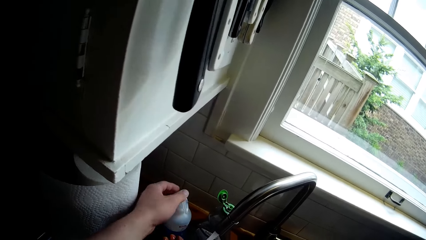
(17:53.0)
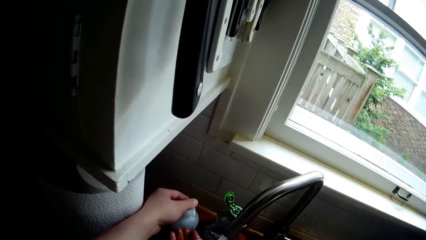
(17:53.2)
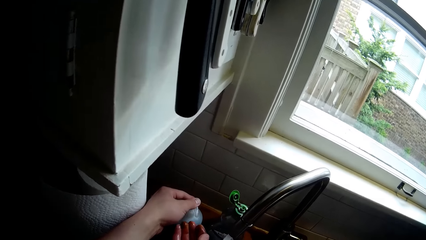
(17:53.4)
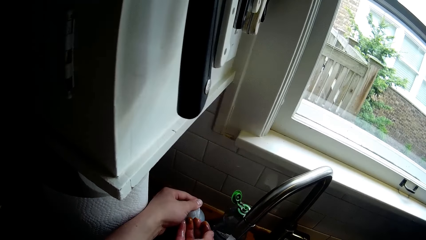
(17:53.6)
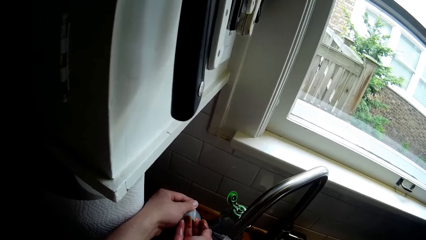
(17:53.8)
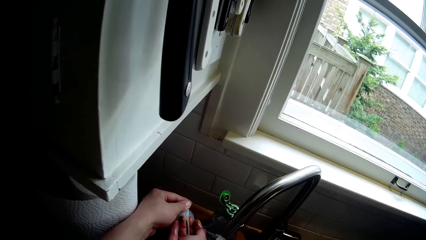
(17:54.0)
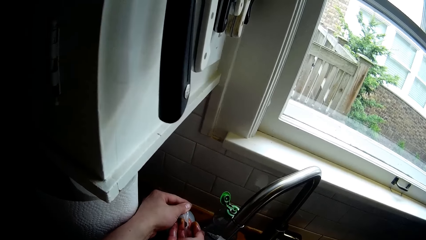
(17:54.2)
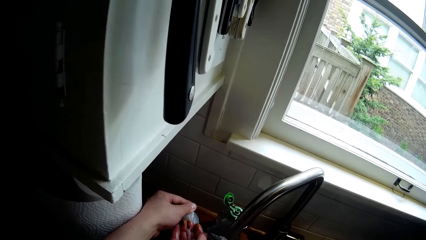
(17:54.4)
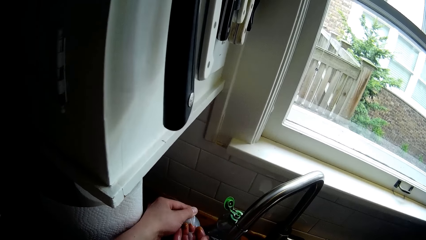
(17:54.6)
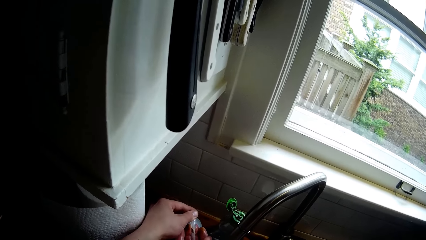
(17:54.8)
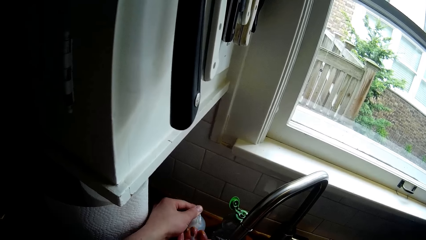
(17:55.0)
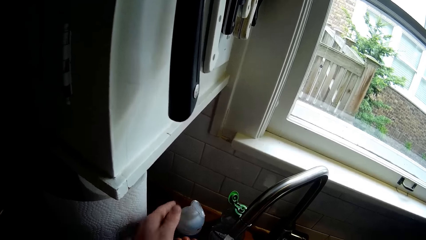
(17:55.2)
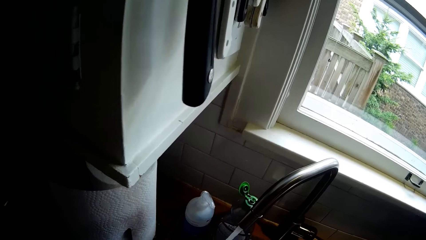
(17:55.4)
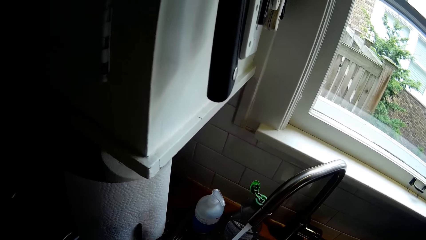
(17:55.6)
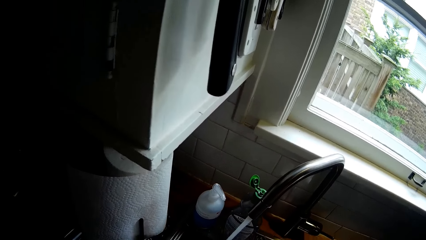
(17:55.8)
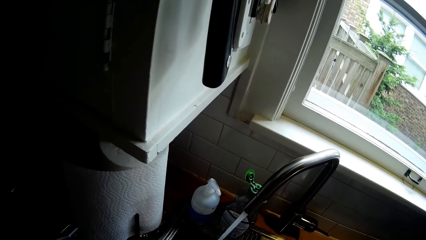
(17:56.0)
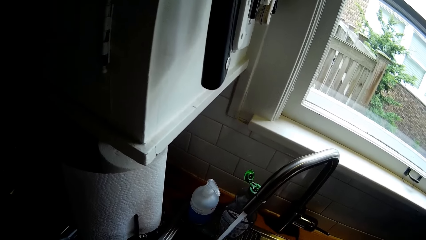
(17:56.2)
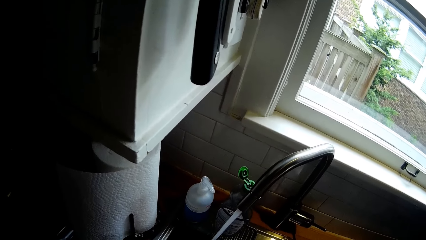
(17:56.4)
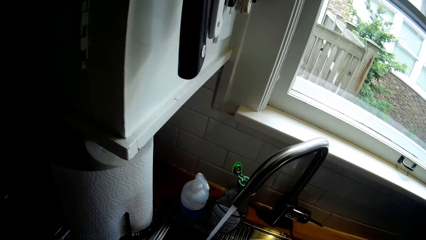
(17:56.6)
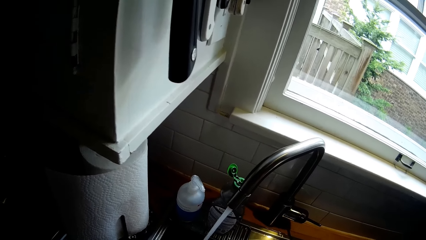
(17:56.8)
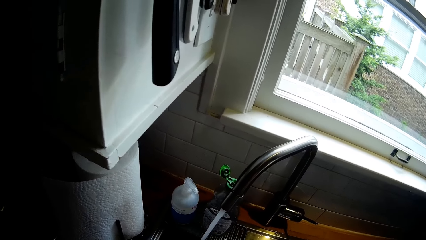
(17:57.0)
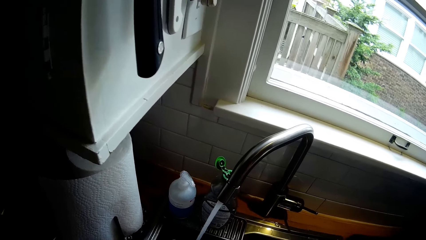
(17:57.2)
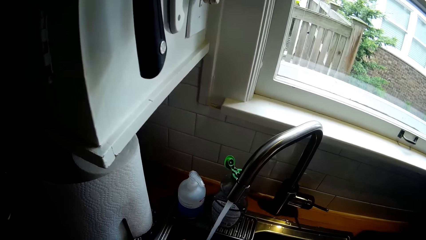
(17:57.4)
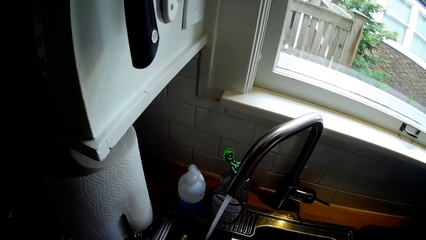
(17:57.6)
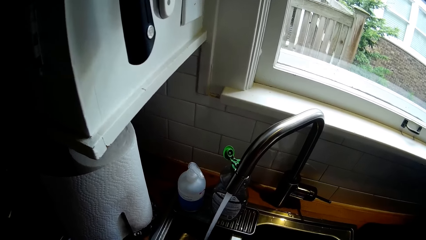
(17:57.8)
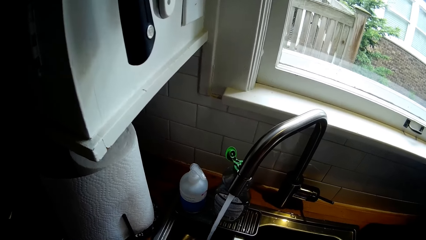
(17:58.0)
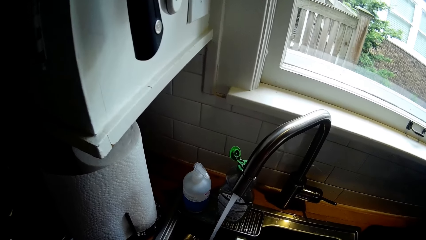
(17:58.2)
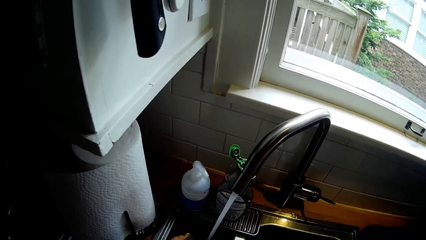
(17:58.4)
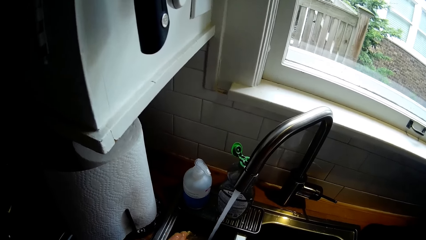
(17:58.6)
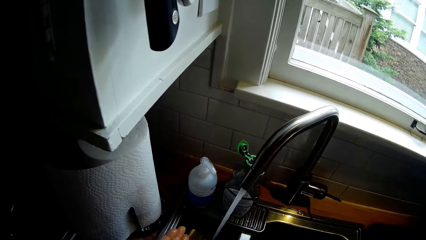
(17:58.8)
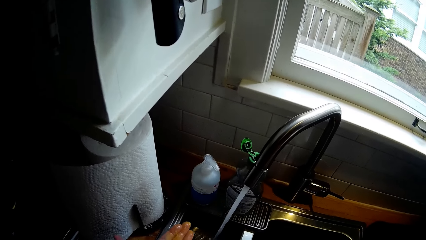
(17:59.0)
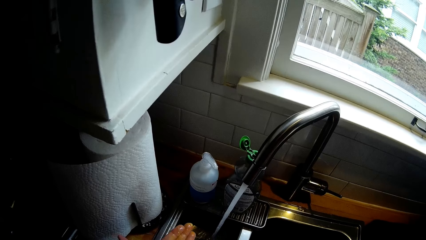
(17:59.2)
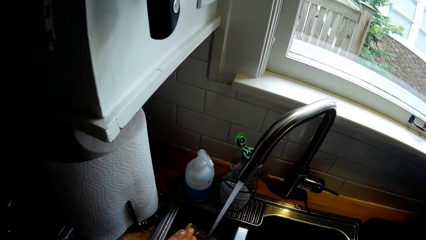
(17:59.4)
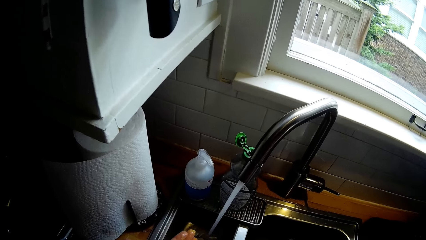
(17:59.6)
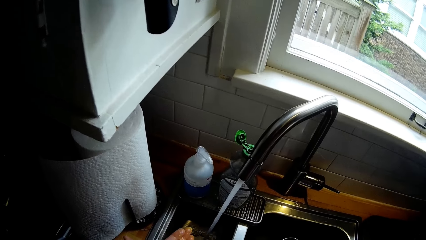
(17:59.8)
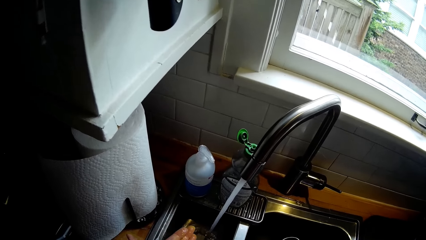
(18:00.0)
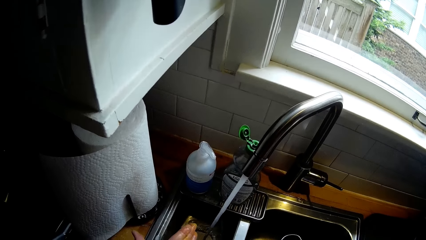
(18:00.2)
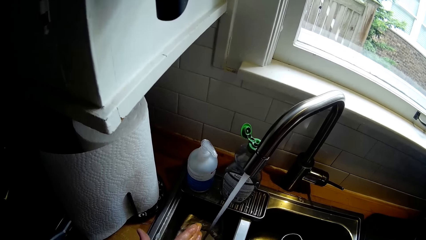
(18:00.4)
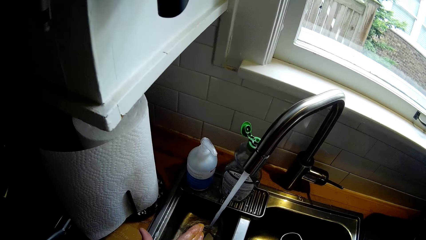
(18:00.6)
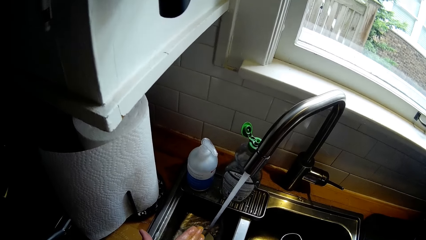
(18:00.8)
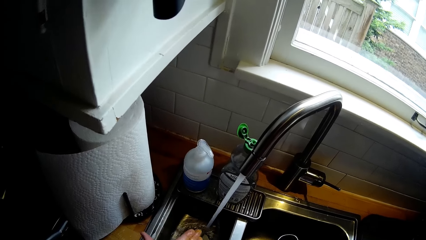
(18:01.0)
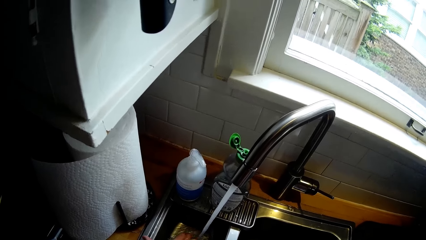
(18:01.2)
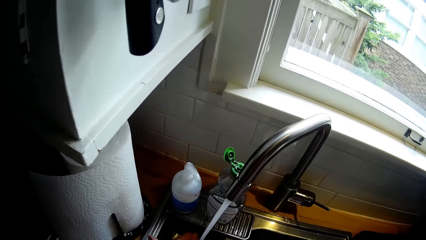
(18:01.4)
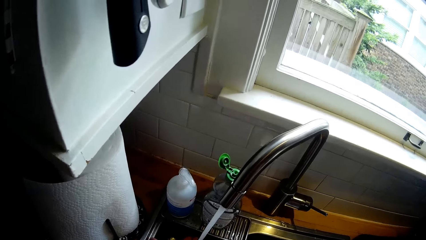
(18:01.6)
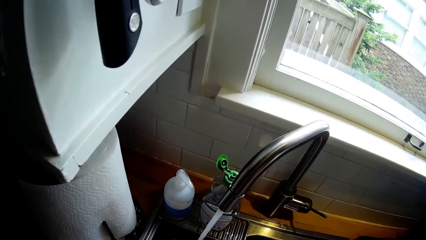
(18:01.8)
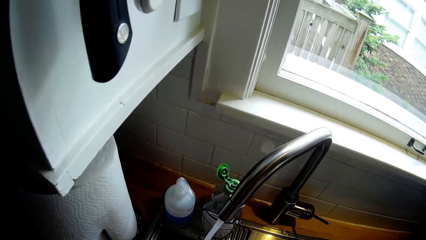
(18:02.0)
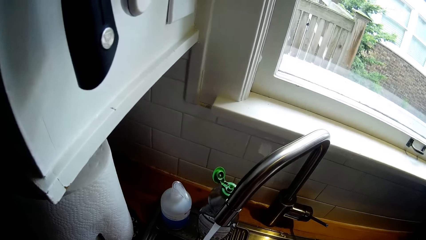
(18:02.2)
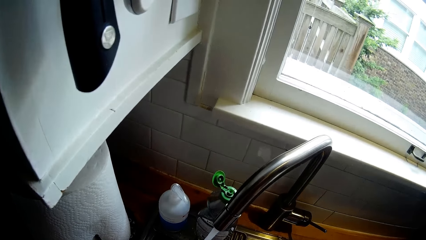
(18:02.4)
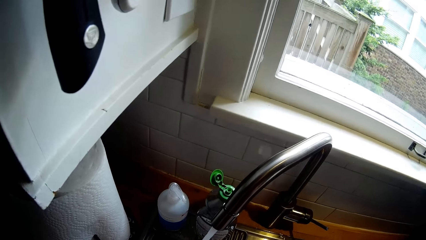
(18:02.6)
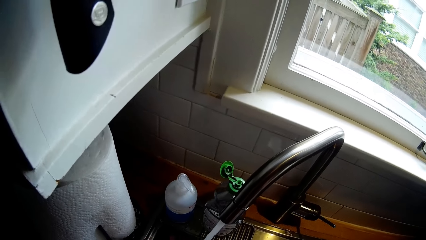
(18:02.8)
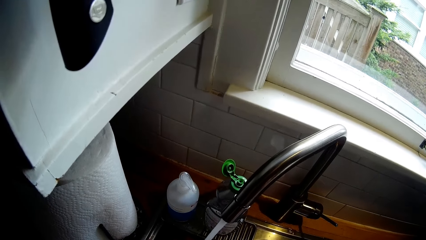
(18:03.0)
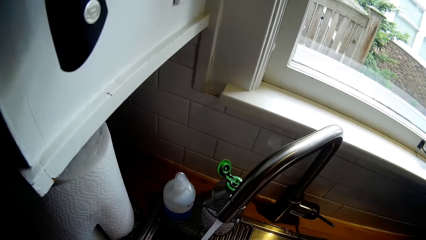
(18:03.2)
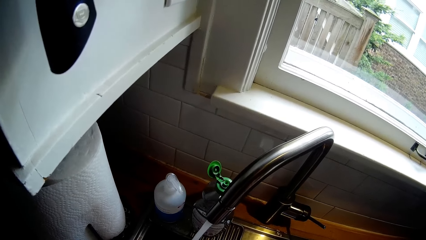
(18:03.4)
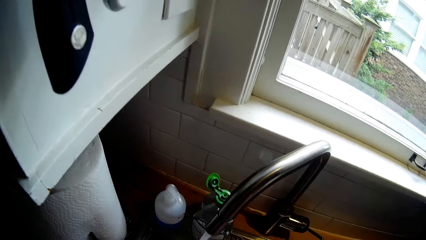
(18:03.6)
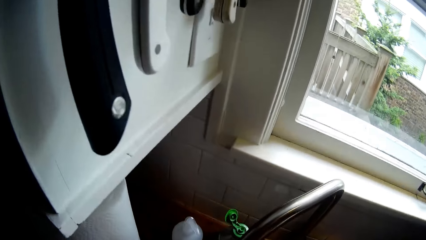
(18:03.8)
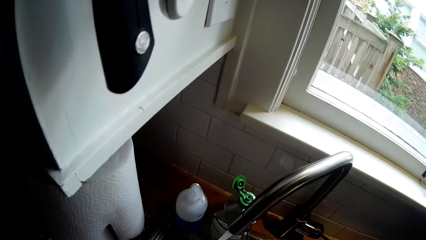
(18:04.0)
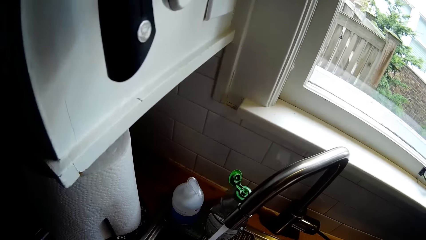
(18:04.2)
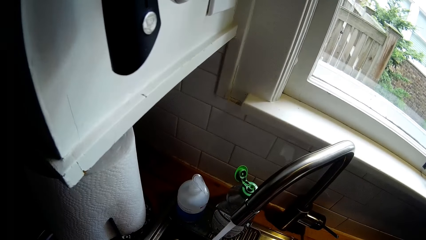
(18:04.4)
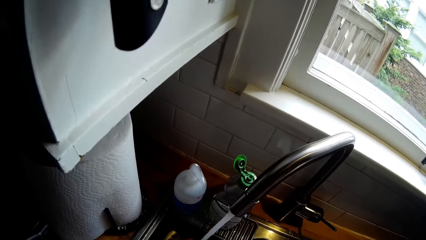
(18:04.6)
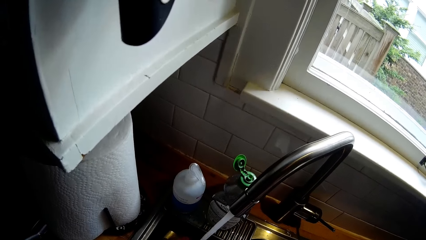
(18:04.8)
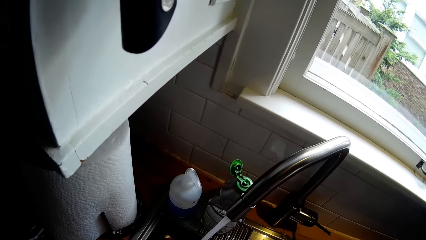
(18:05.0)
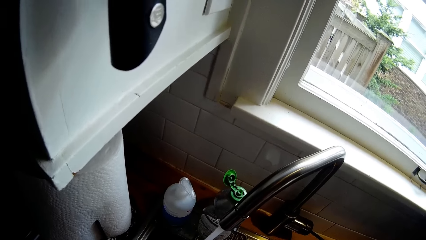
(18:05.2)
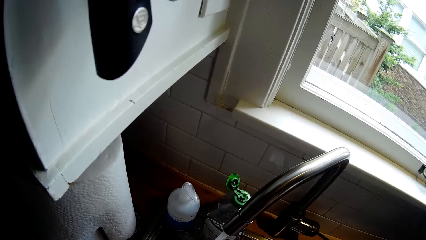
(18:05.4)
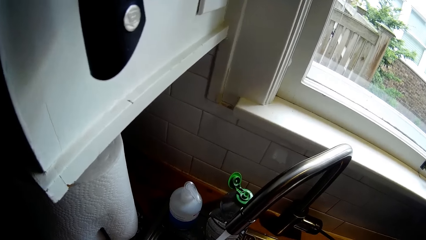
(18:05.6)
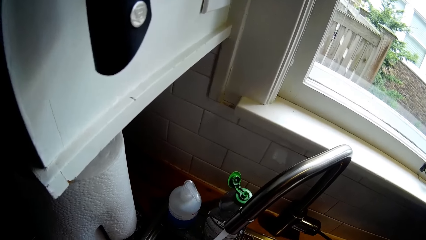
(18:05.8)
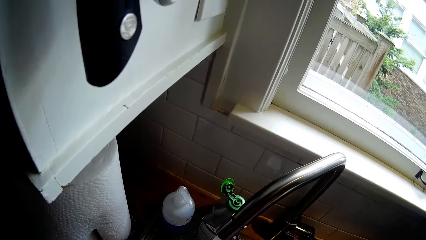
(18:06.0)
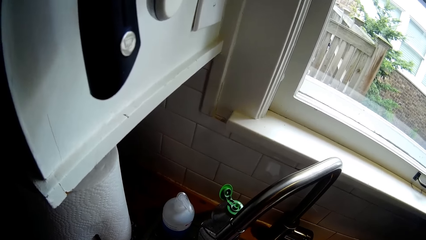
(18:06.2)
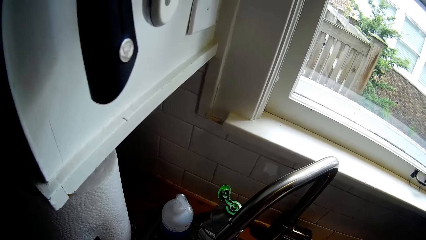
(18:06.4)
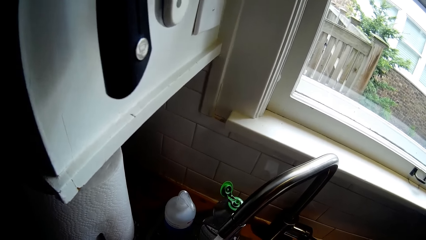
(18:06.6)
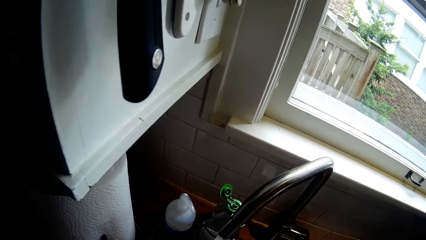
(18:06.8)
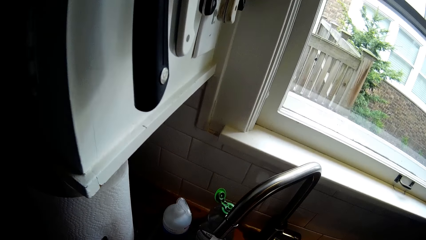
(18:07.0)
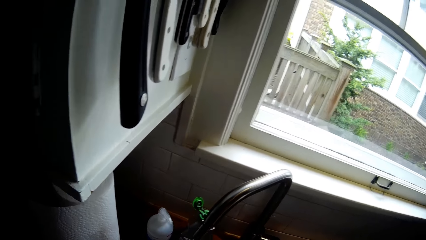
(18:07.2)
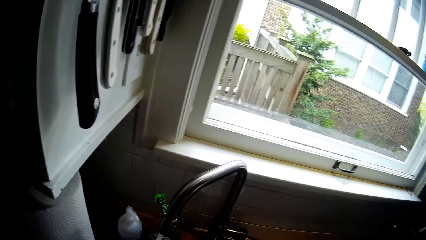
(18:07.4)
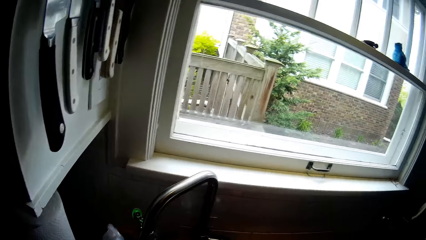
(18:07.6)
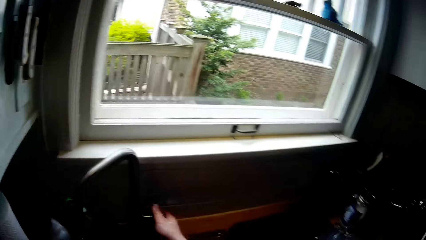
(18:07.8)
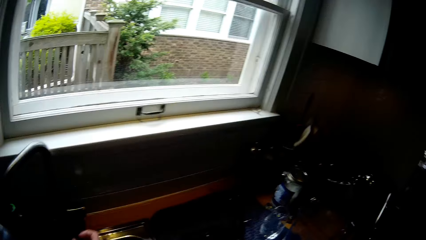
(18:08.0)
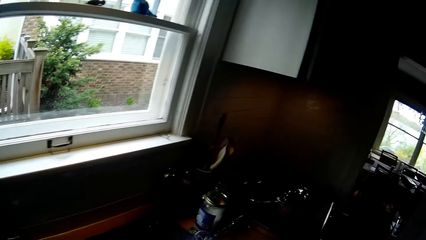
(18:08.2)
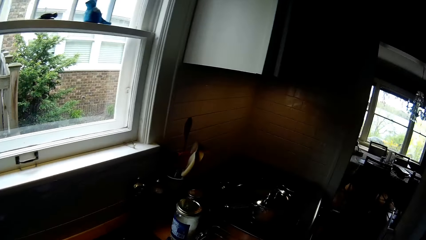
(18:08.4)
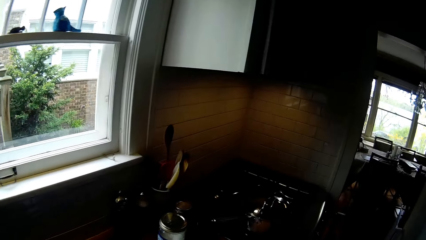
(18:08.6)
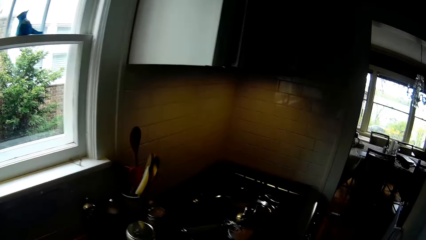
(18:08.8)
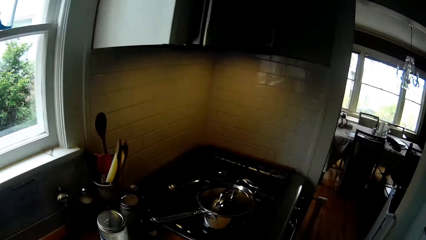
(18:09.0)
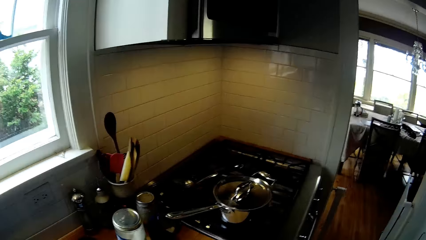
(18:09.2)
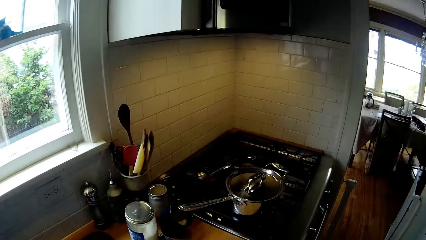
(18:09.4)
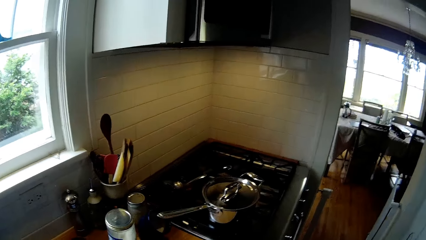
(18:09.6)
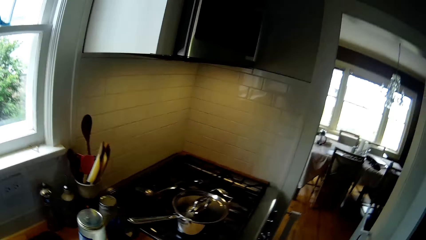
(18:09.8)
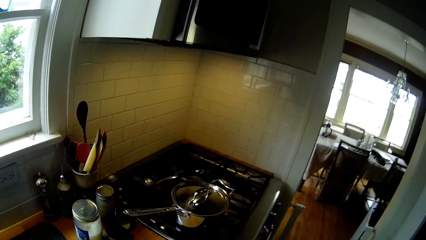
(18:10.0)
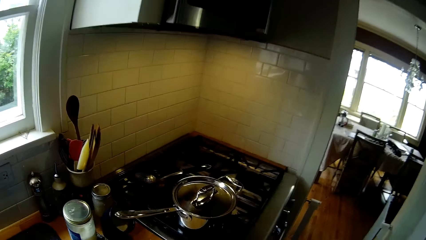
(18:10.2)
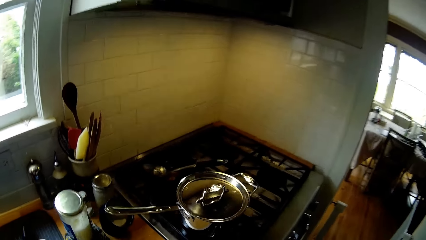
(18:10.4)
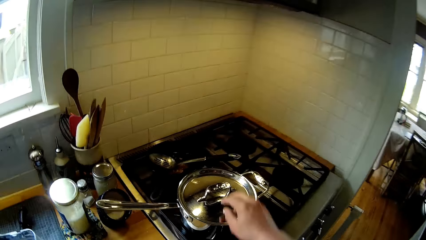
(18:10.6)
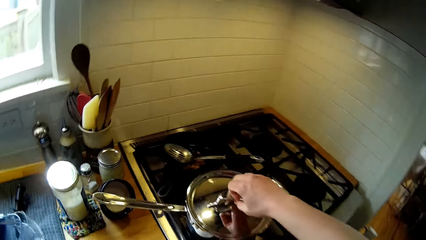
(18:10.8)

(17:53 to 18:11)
The camera wearer pours soap on his right hand with his left hand. He applies the soap on the right hand. He rubs the soap on the hands. He washes his left hand in the washing sink. He washes the hands with water. He turns off the tap in the washing sink with his right hand. He walks around the kitchen.
